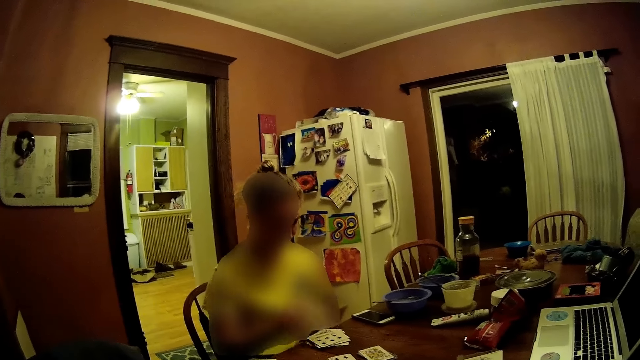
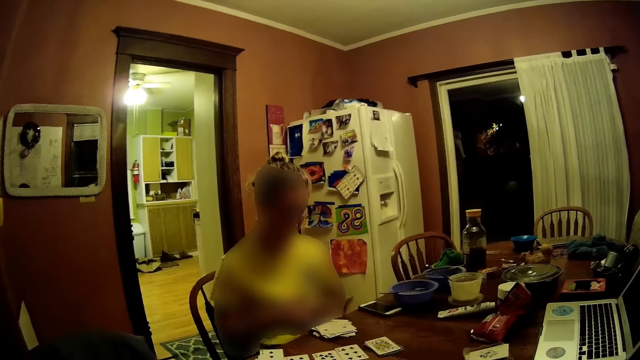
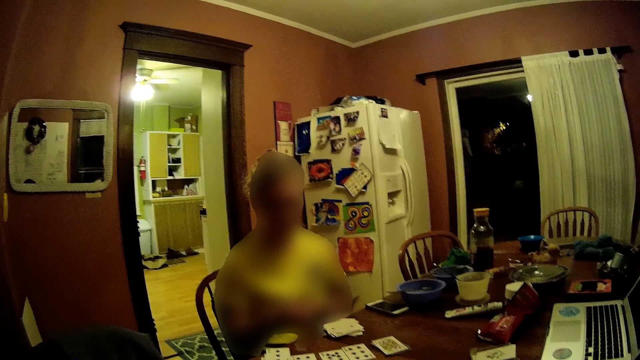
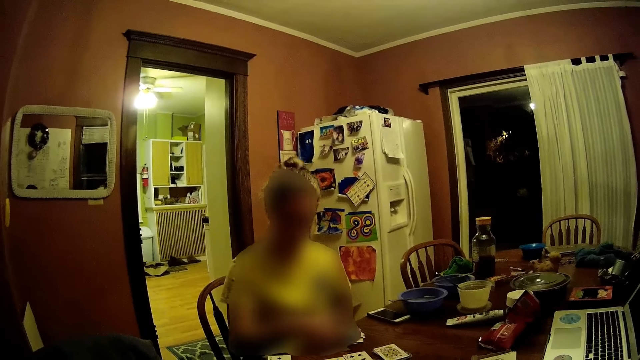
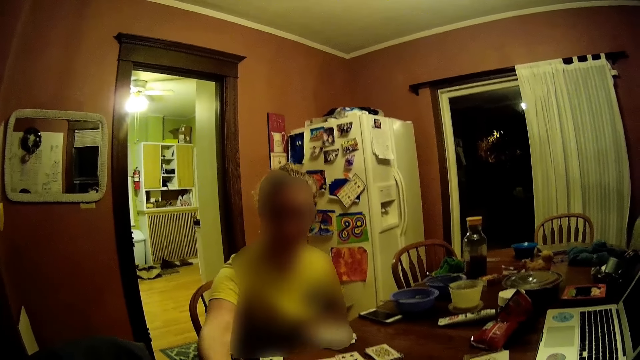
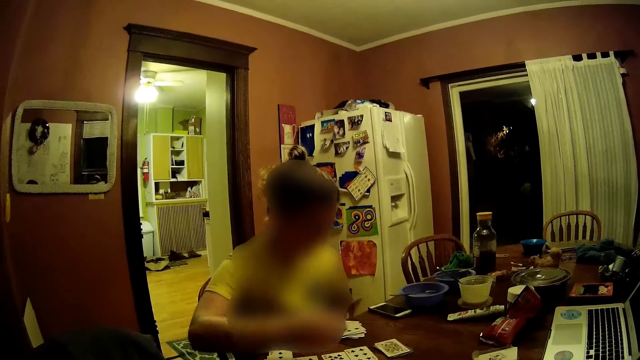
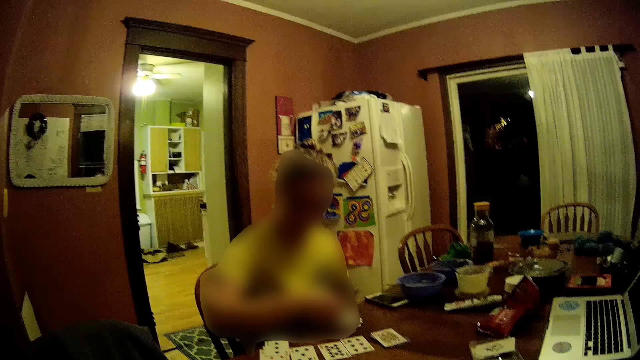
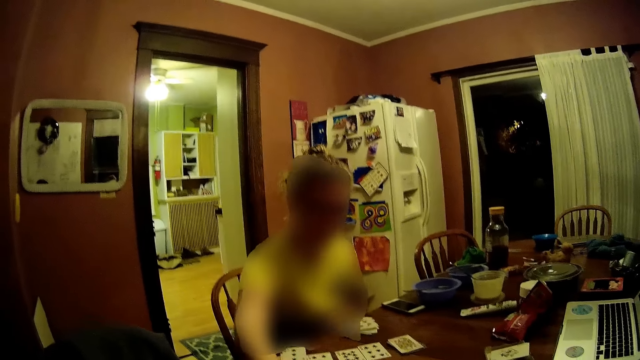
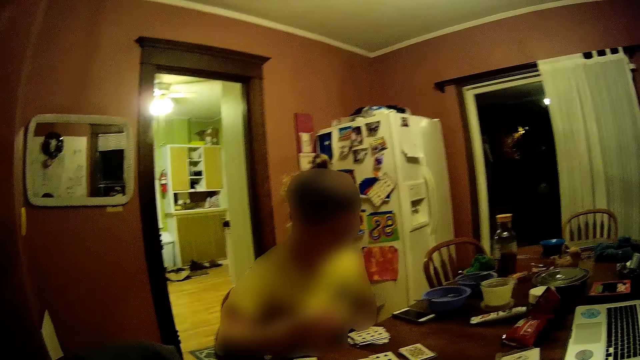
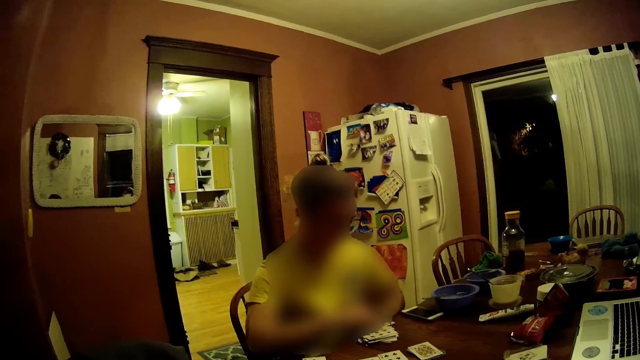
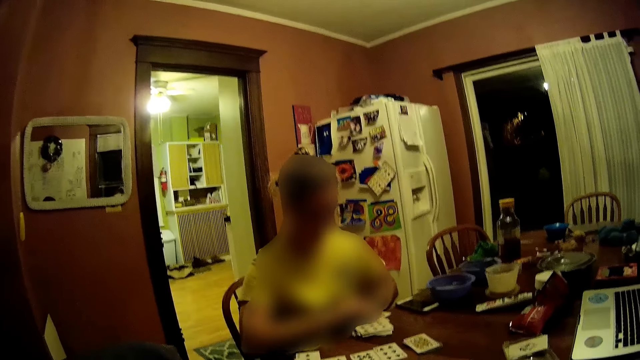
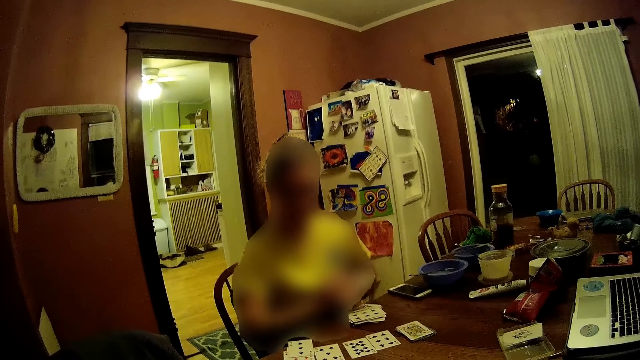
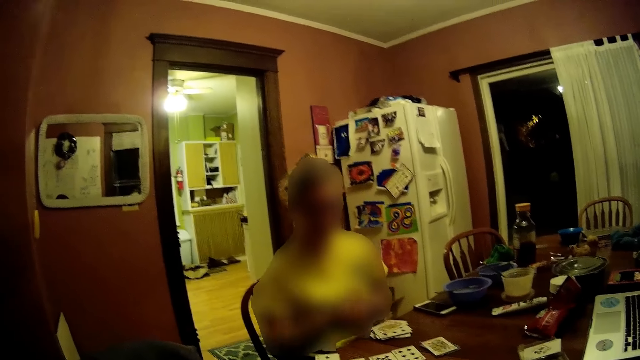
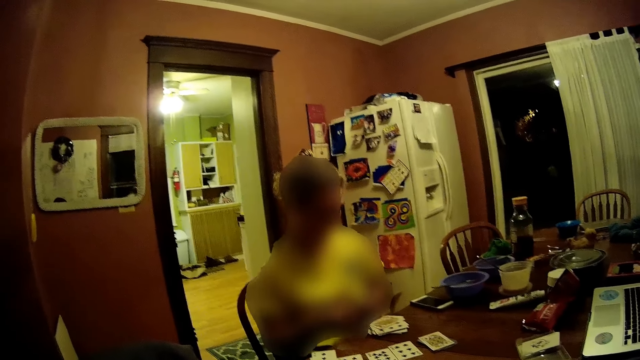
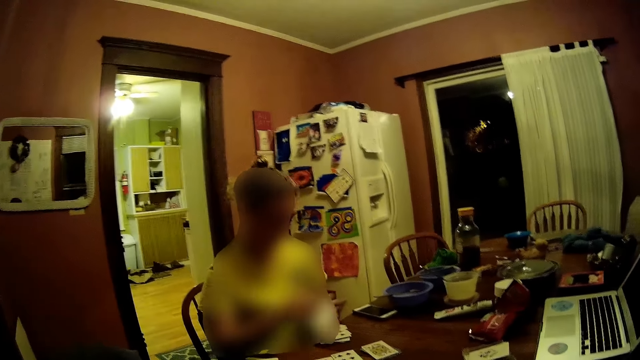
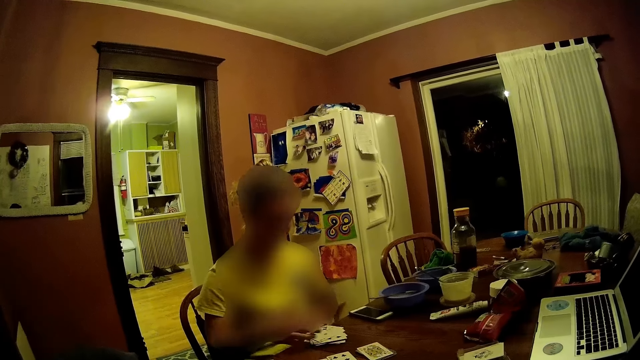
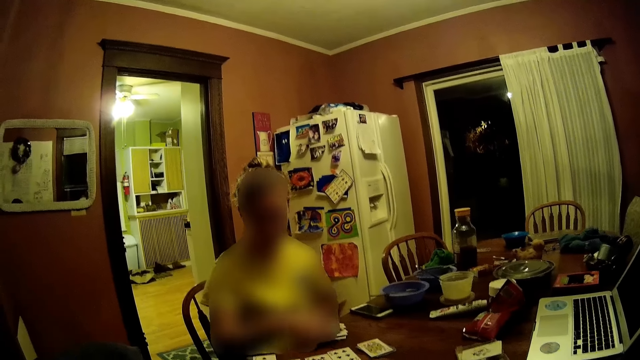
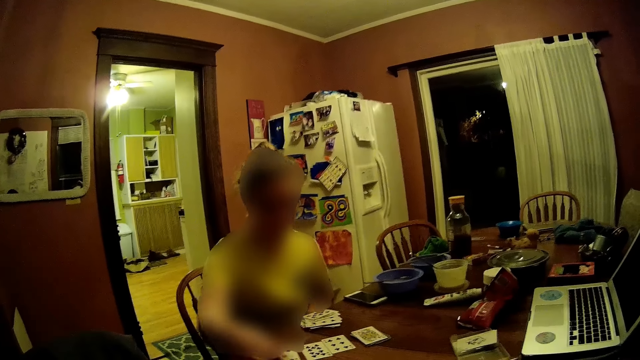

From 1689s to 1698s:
The woman gives the camera wearer some cards. The woman distributes the cards to different parts of the dining table with her right hand. She picks a card from a pile of cards with her right hand. She picks a card from the pack of cards with her right hand. She places cards from her left hand on the dining table with her right hand.

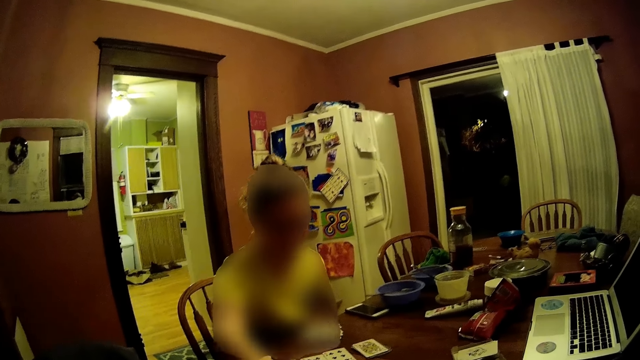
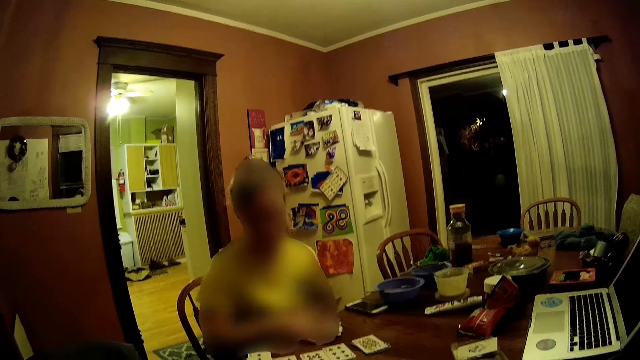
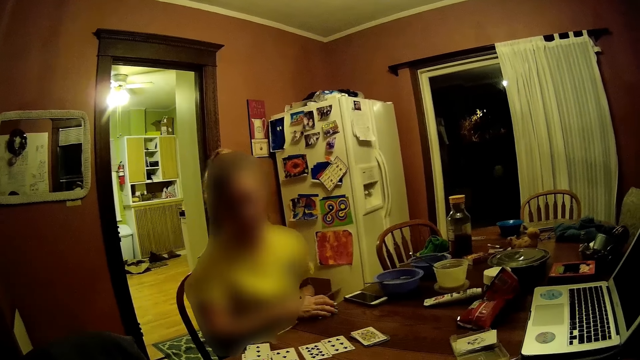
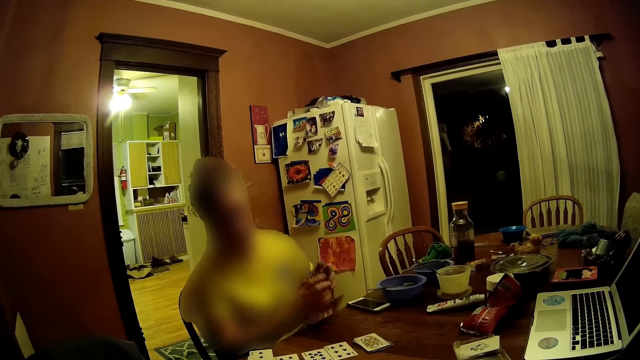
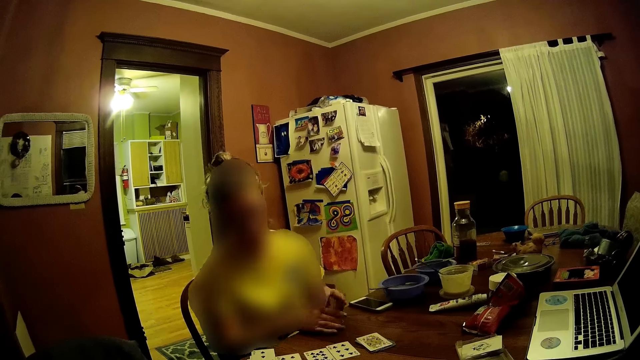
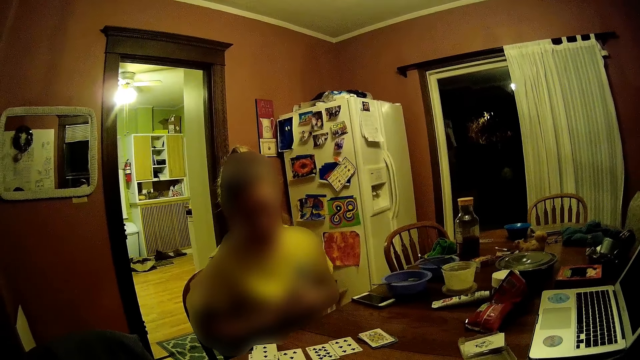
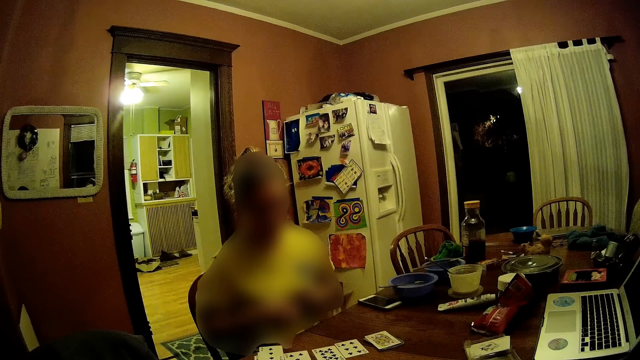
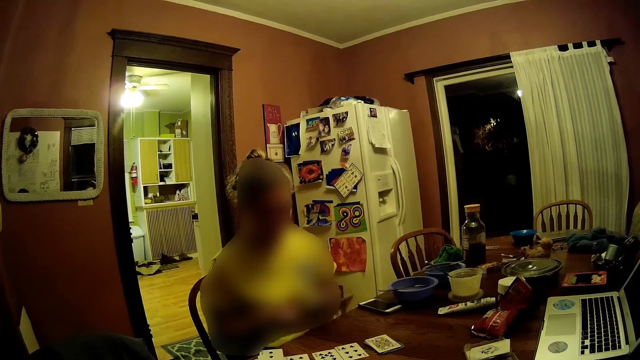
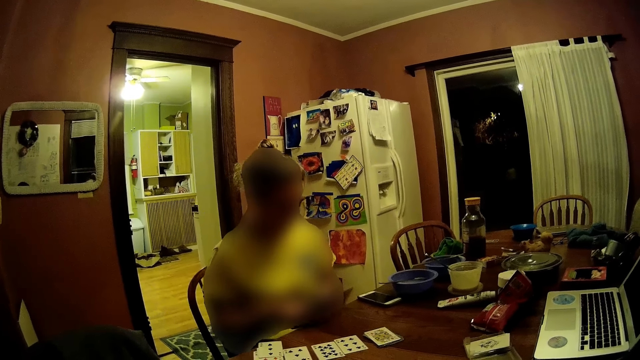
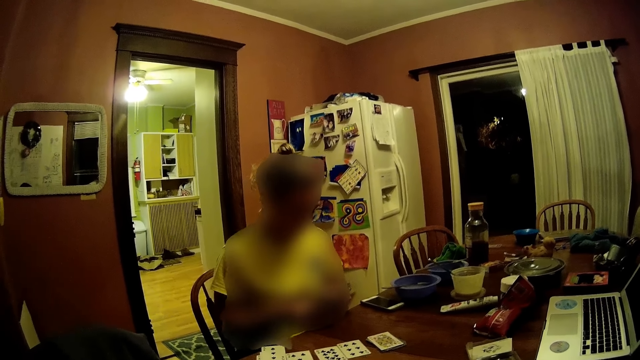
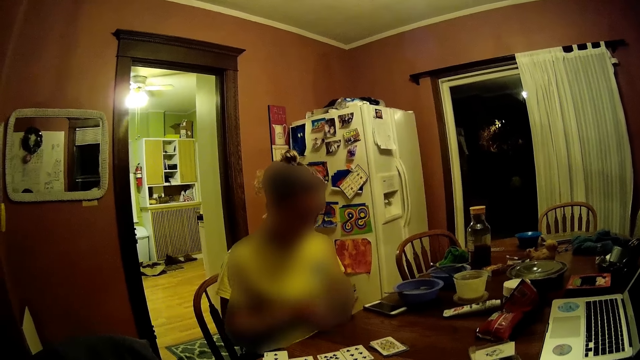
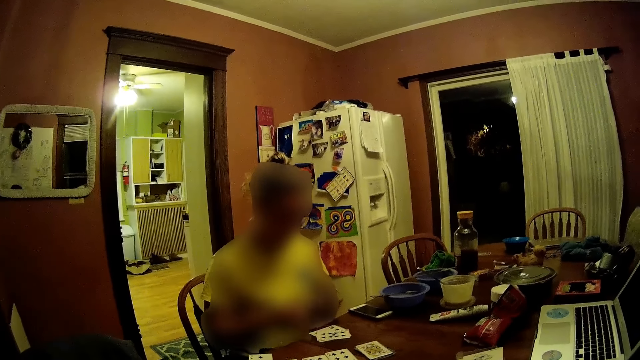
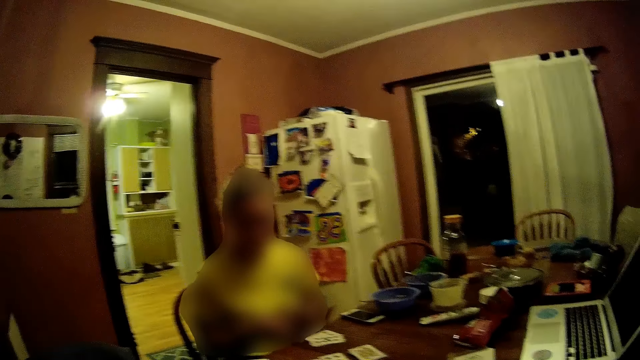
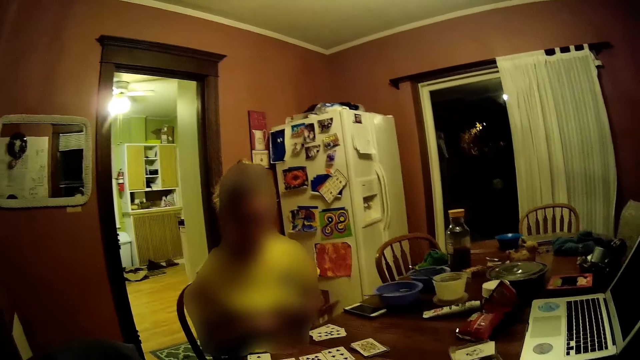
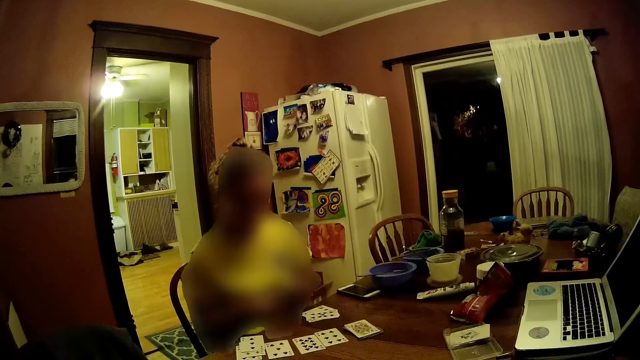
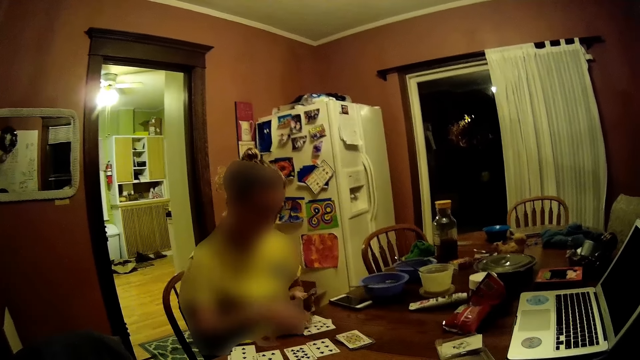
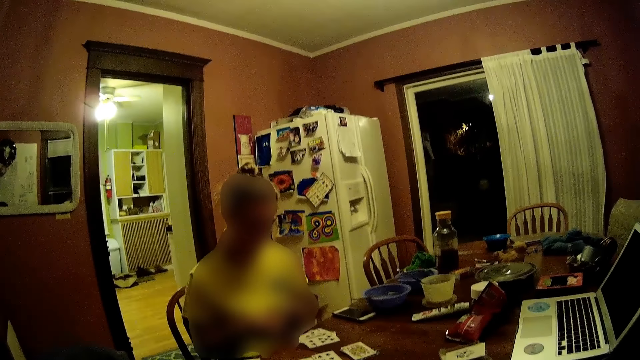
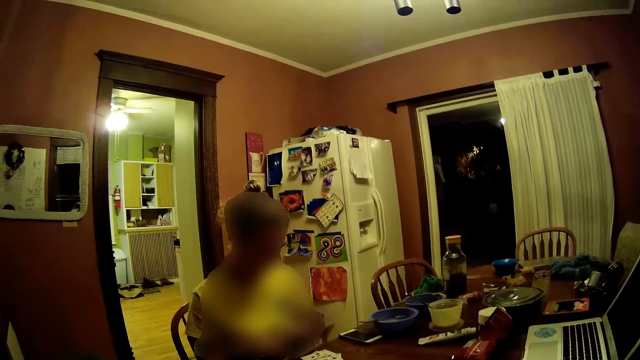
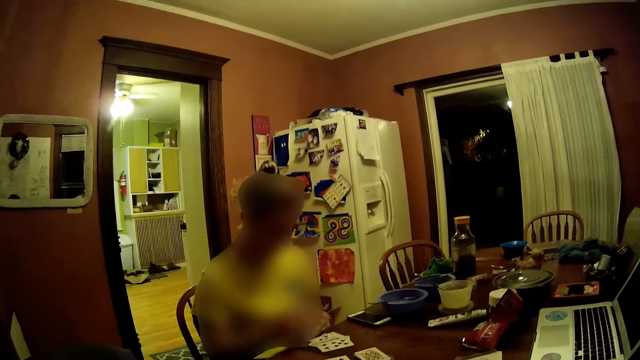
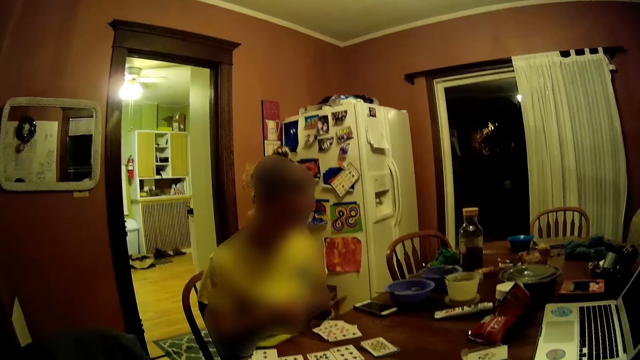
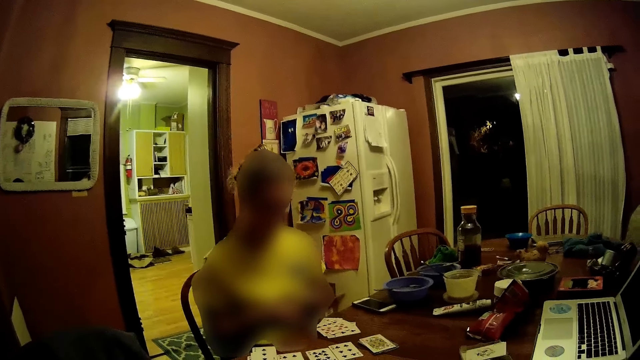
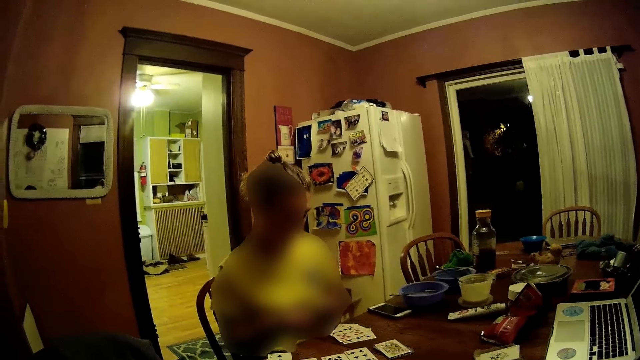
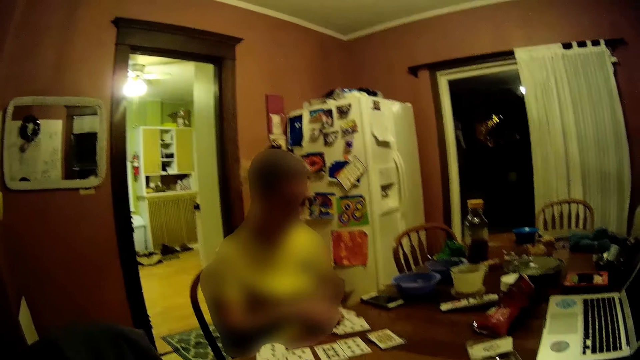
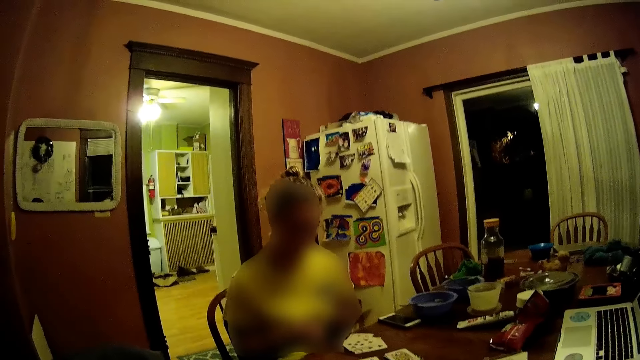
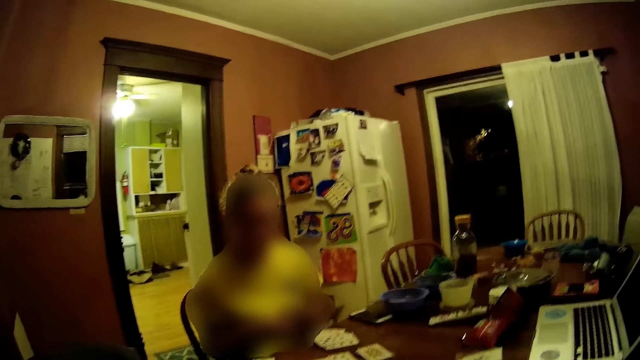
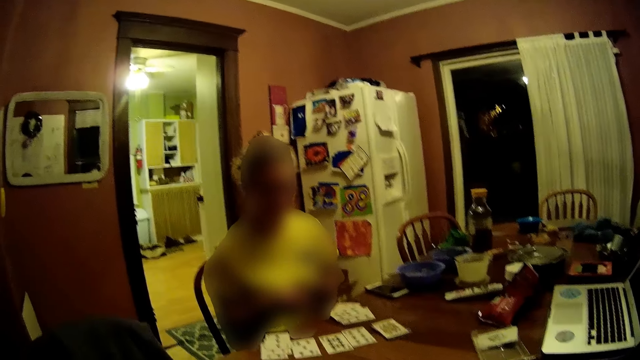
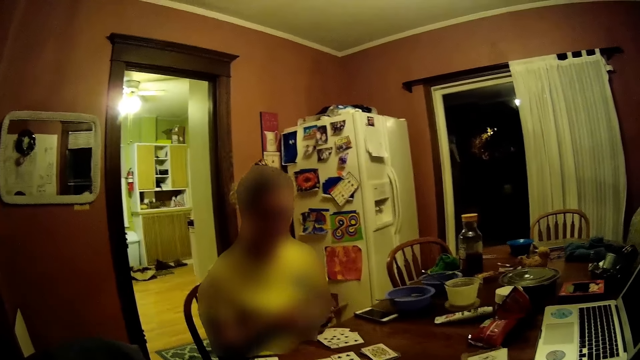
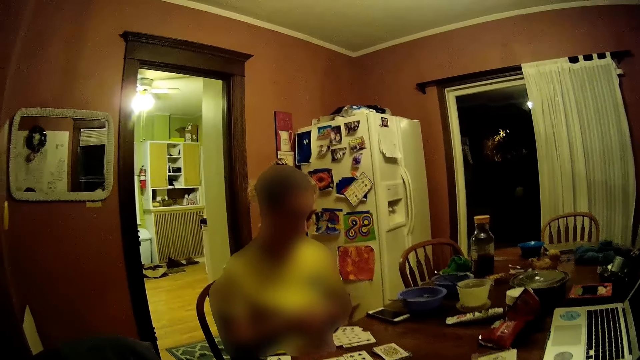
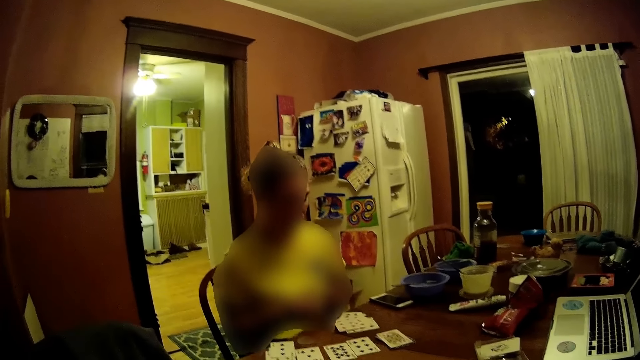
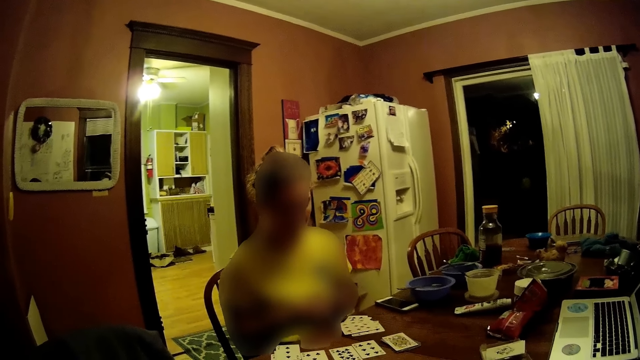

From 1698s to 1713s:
The woman gathers a pack of cards with her right hand. She holds the cards with both hands. She places cards from her left hand on the dining table with her right hand.
